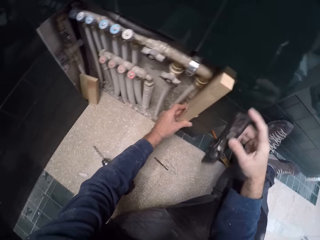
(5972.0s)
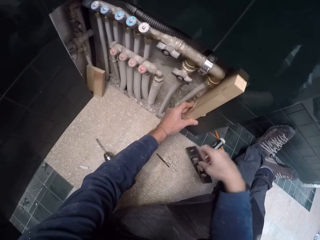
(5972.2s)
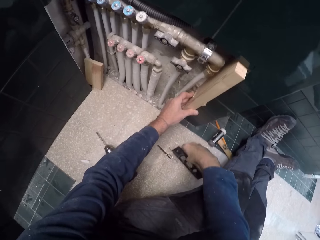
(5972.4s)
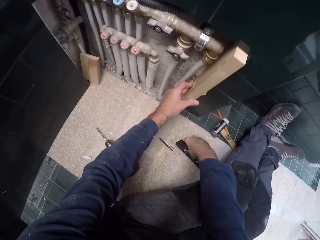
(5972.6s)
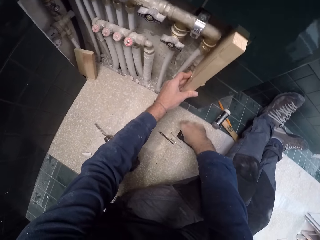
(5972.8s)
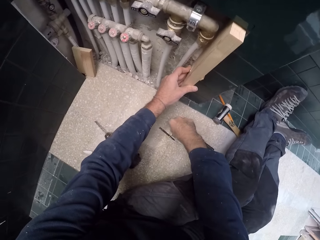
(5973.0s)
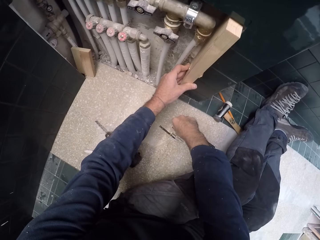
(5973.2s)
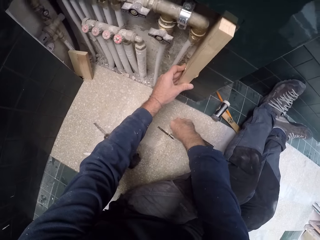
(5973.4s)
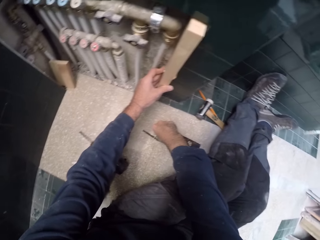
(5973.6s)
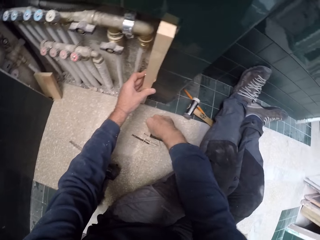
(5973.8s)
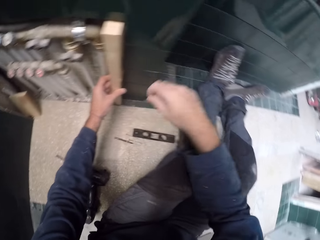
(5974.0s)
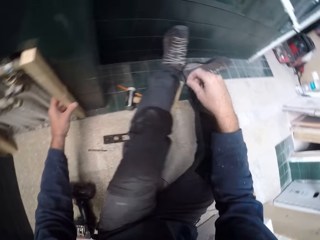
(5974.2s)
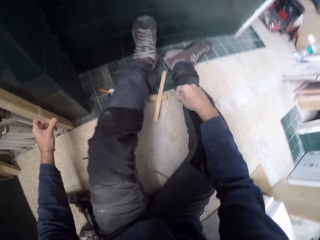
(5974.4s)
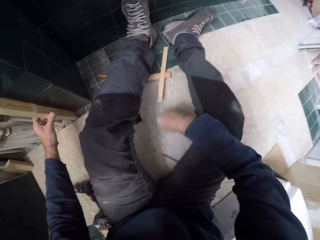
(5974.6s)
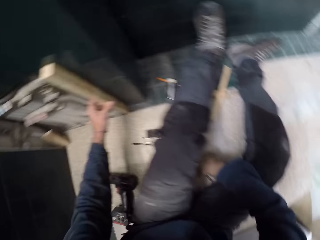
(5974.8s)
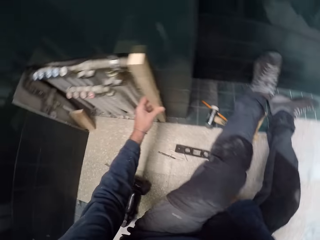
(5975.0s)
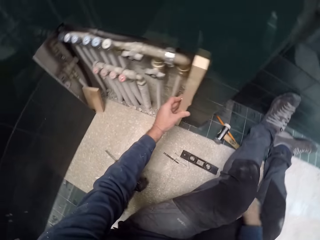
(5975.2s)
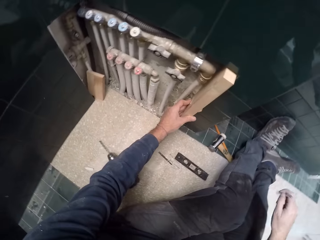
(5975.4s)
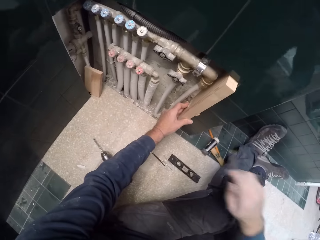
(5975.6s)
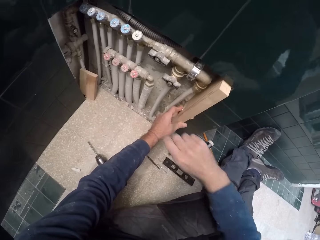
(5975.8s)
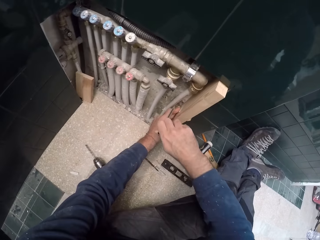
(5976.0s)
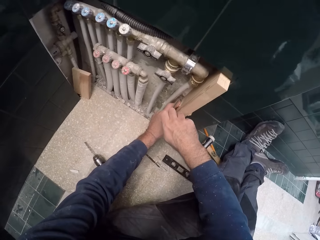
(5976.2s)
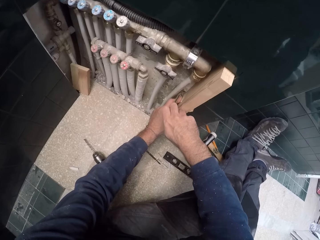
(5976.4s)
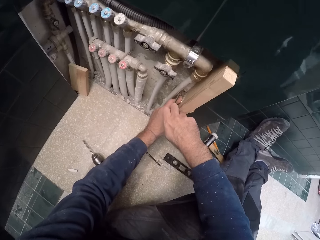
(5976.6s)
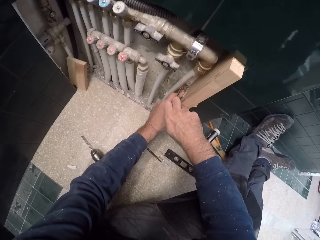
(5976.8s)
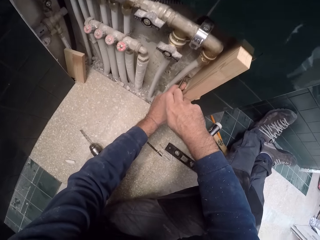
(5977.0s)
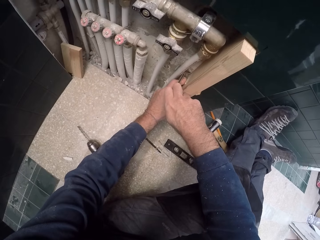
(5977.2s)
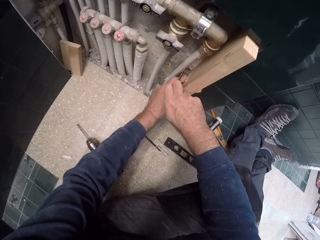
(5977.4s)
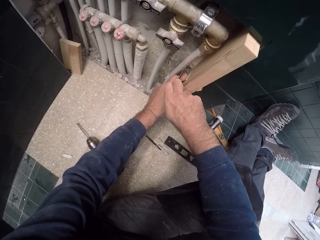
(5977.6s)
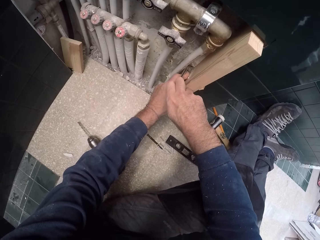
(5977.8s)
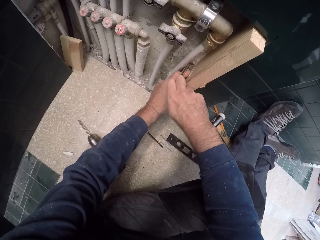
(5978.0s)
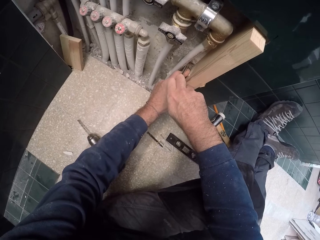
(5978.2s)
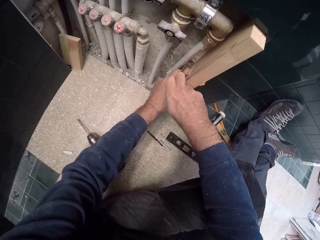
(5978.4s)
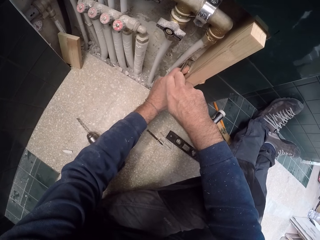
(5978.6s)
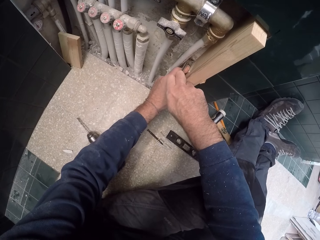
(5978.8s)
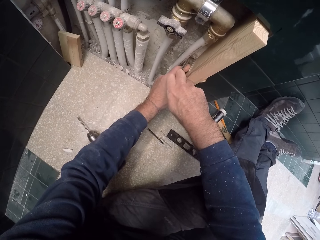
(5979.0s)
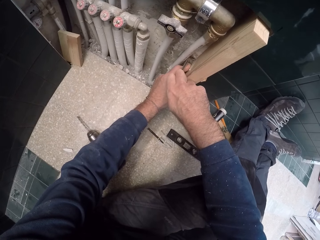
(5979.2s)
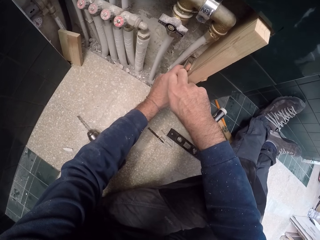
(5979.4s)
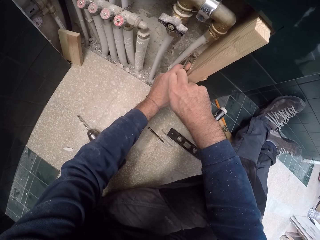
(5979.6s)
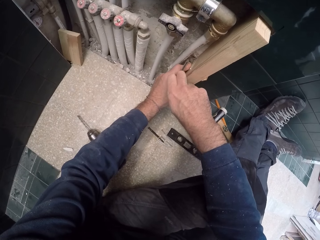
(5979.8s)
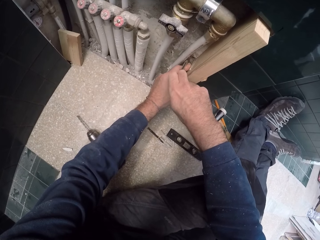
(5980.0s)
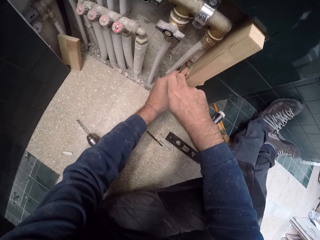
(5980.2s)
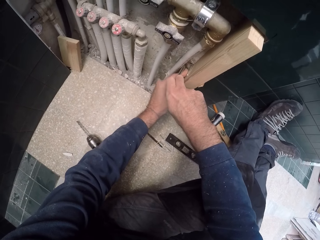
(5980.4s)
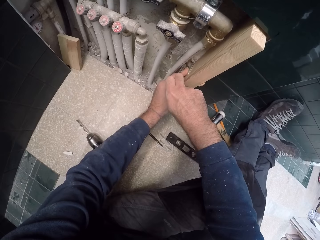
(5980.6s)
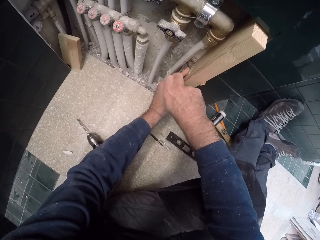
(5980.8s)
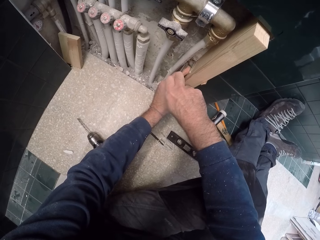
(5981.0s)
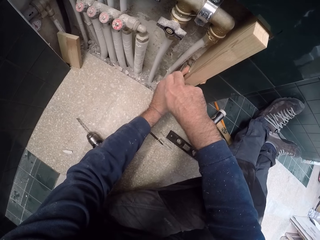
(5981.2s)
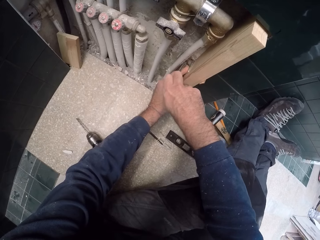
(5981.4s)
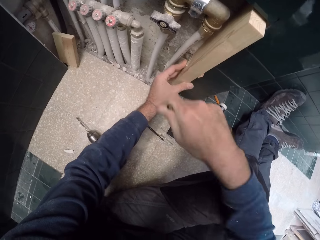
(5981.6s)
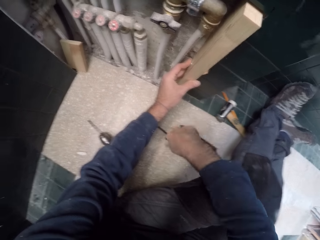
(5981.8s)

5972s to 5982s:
The camera wearer drops the spirit level in his right hand on the ground. He looks around the workshop. He picks up a drill bit from the ground with his right hand. He screws the wall with the drill bit in his right hand. He measures the wood. He measures the wood again.

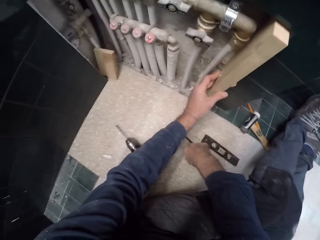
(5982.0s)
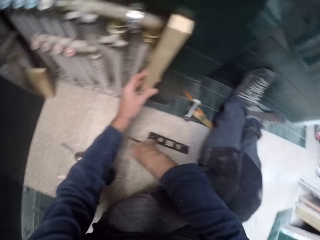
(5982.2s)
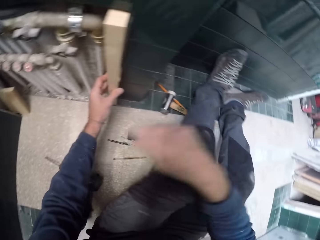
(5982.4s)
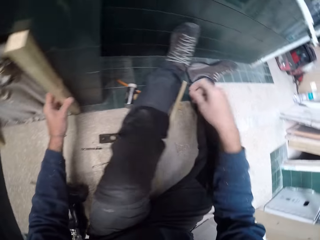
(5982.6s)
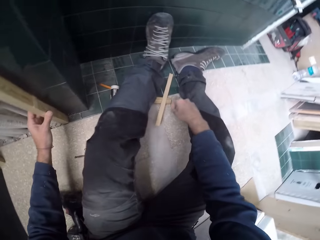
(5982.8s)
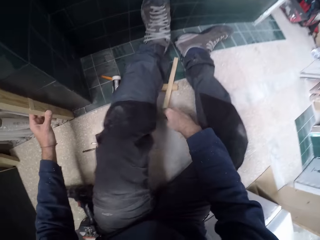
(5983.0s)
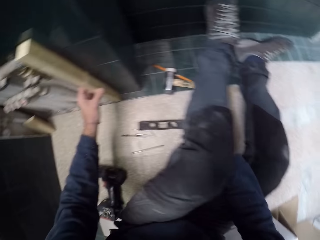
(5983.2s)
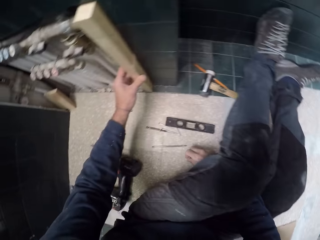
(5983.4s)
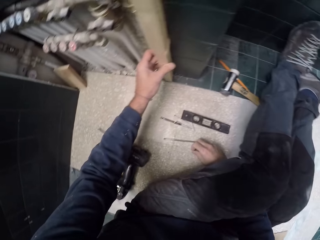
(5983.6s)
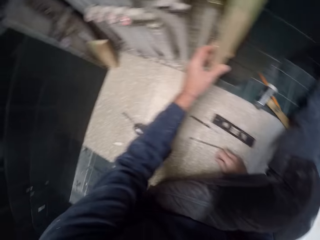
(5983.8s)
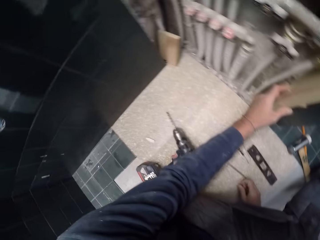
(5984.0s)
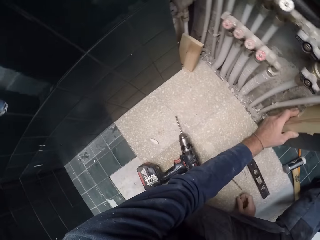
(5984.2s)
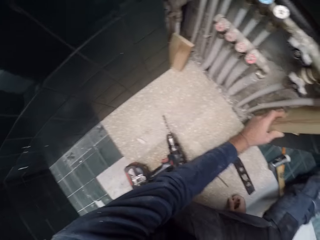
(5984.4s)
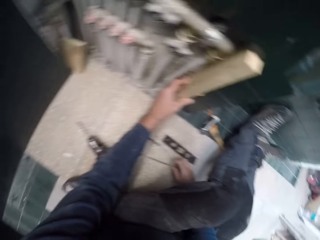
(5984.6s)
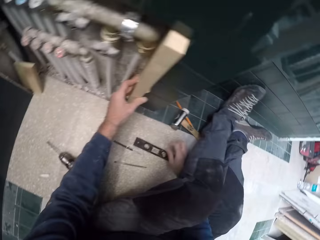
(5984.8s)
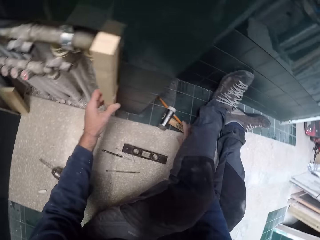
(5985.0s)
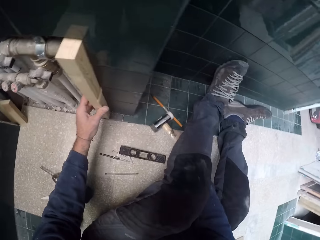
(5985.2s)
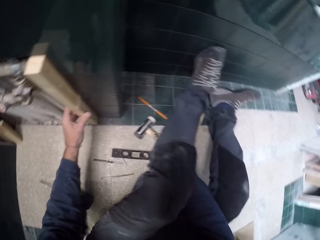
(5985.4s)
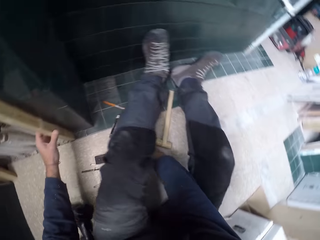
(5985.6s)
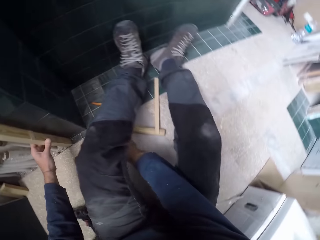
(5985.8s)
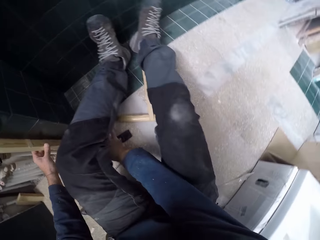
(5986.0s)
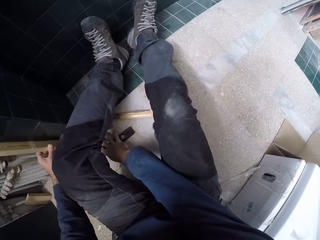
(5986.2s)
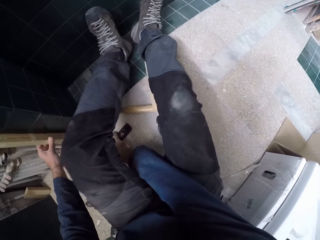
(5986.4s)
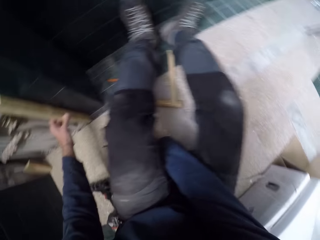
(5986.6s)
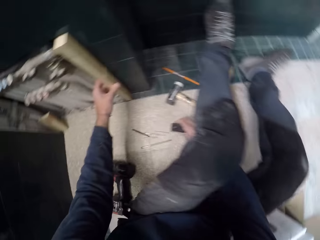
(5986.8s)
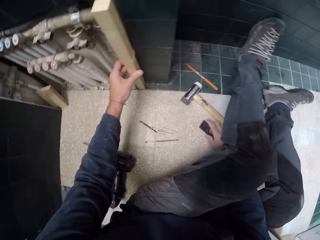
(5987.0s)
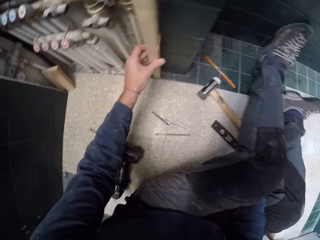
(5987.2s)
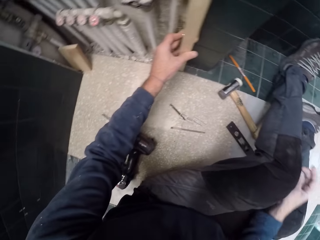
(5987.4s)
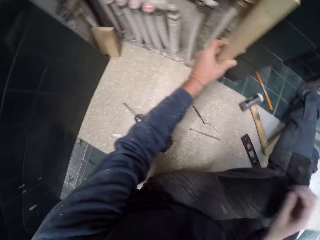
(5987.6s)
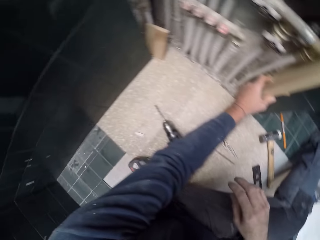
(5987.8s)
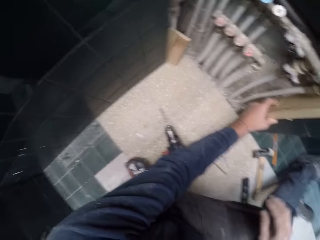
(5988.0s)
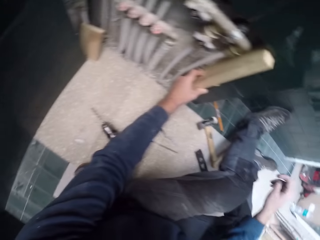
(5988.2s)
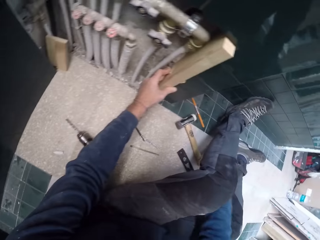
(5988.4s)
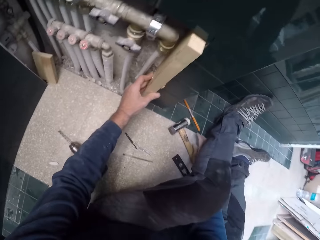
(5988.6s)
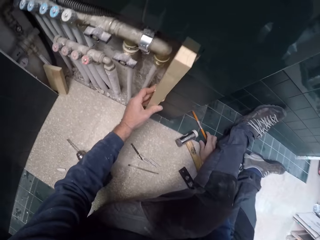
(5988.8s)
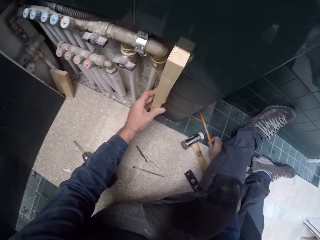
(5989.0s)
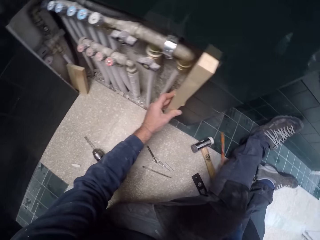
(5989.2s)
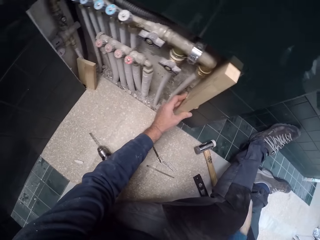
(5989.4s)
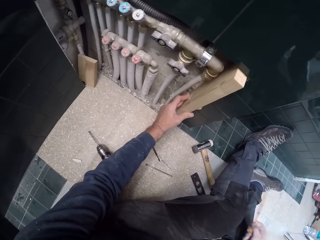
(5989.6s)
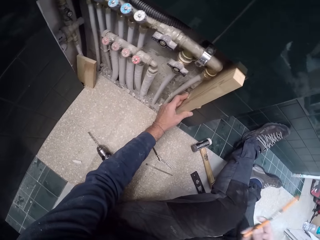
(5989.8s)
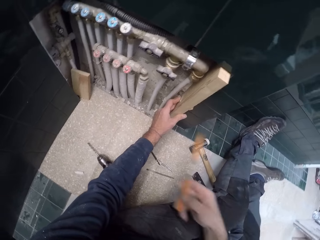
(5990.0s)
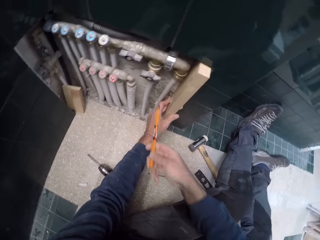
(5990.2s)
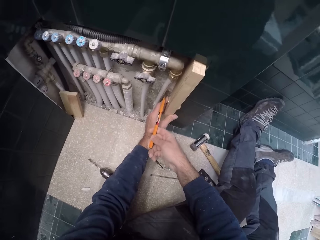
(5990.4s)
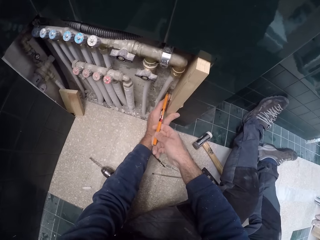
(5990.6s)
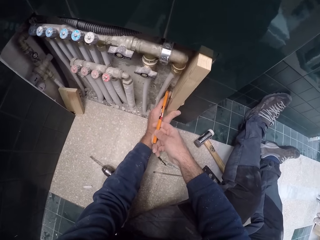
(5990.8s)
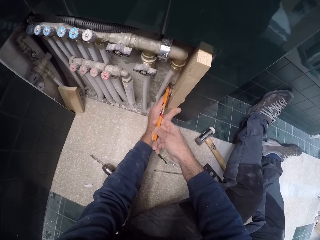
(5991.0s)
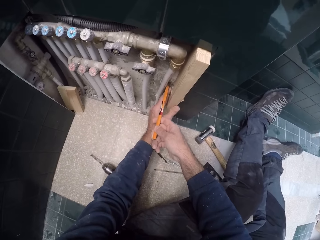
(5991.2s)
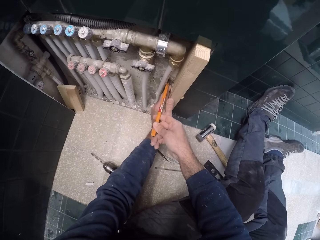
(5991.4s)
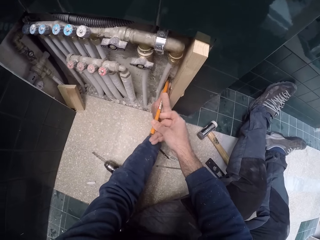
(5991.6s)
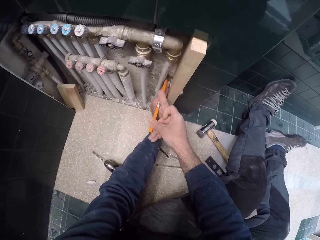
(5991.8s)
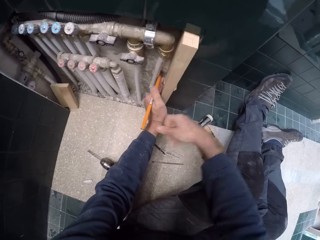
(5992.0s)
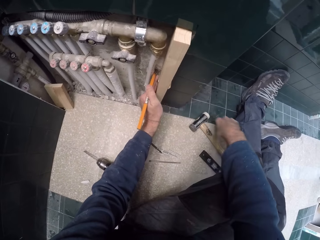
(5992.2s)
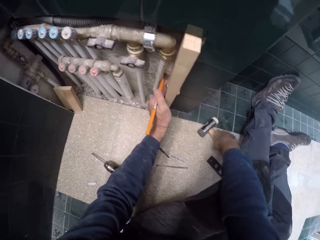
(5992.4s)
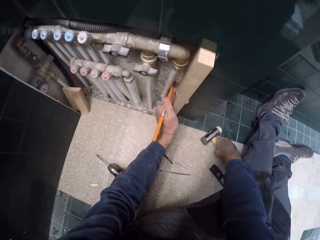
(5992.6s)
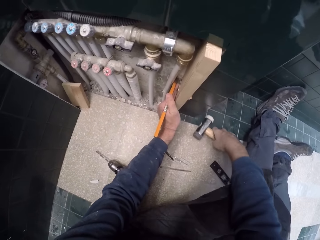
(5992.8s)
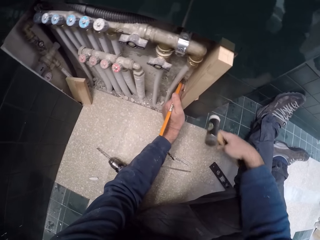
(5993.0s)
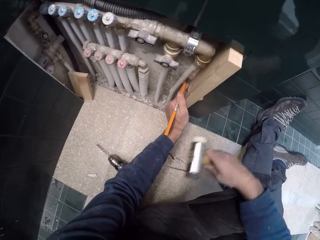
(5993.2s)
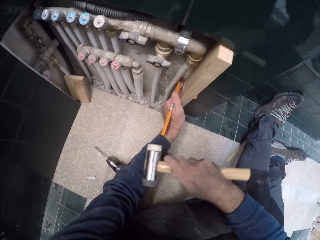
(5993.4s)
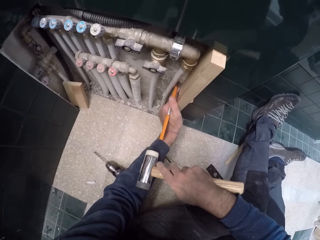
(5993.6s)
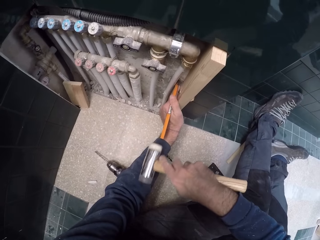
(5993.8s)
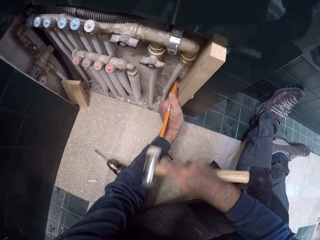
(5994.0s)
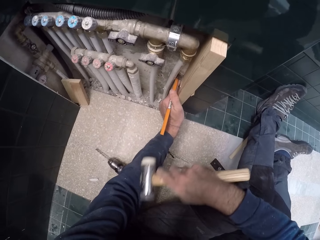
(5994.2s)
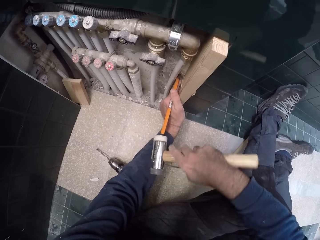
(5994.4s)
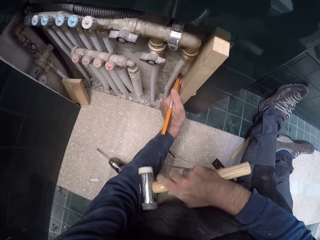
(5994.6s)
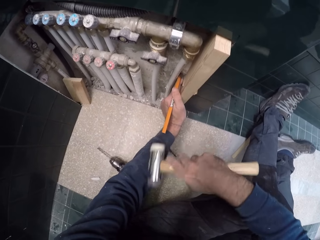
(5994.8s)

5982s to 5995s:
The camera wearer places the drill bit in his right hand on the floor. He looks around the workshop. He moves the hammer on the floor with his right hand. He moves the spirit level on the floor with his right hand. He picks up the chisel from the floor with his right hand. He places the chisel on the wall with his right hand. He holds the chisel with his left hand. He picks up the hammer on the floor with his right hand. He hits the butt of the chisel with the hammer in his right hand.
